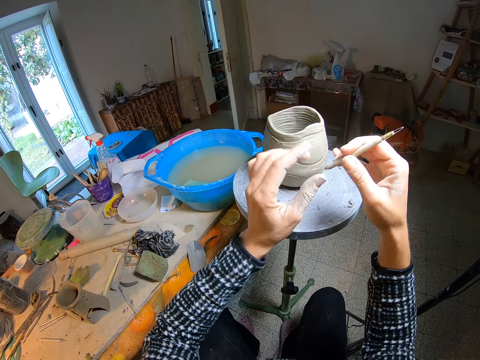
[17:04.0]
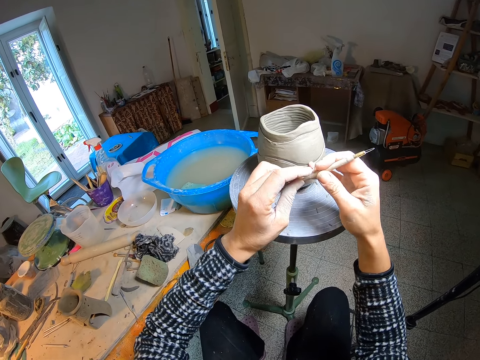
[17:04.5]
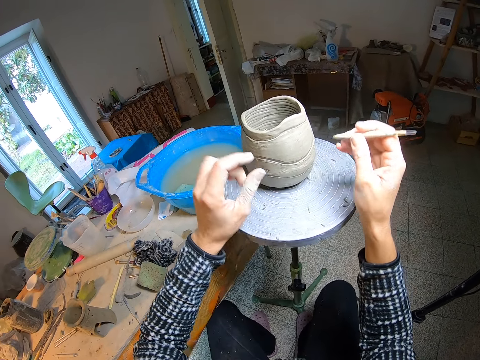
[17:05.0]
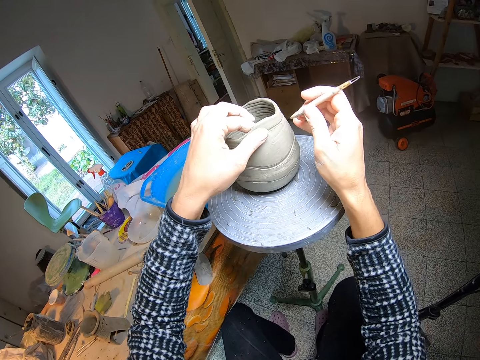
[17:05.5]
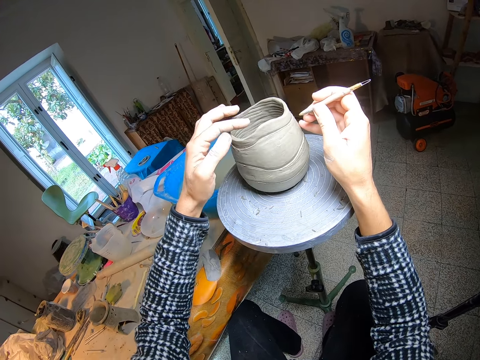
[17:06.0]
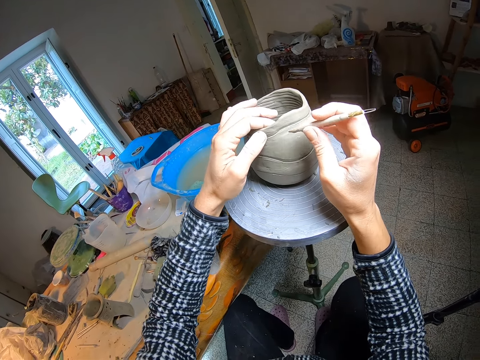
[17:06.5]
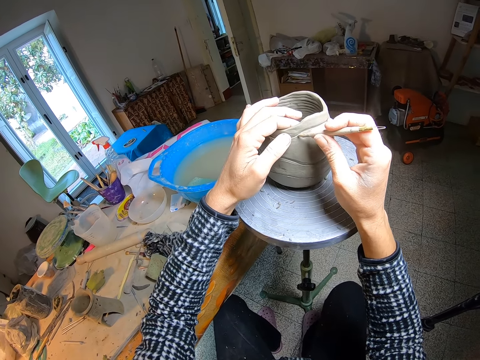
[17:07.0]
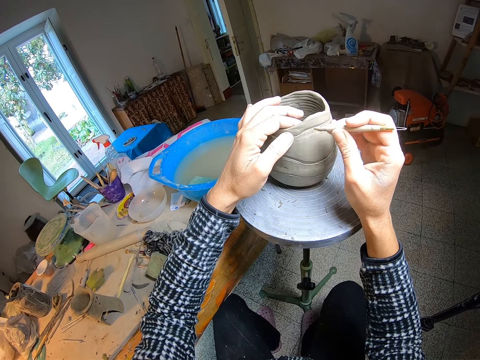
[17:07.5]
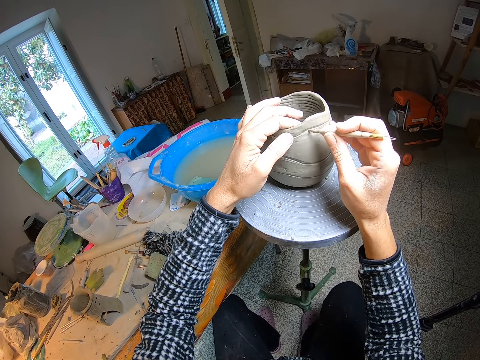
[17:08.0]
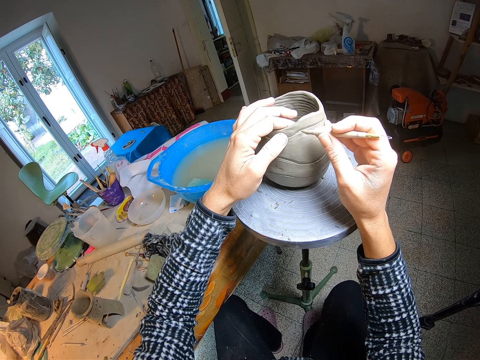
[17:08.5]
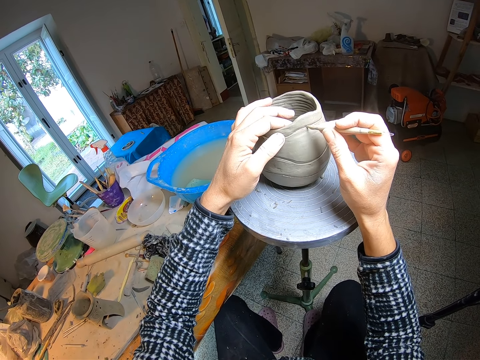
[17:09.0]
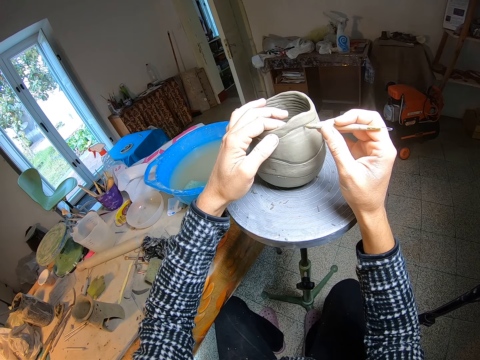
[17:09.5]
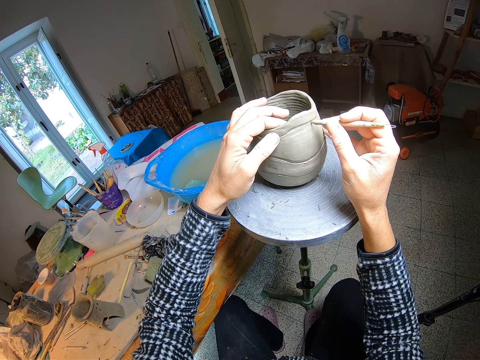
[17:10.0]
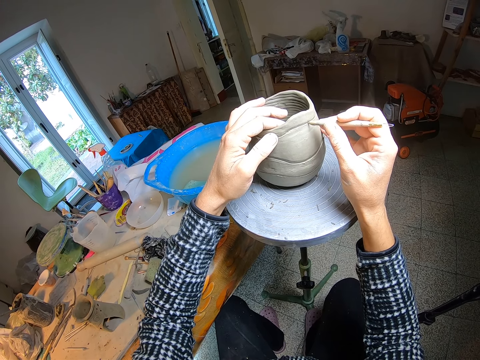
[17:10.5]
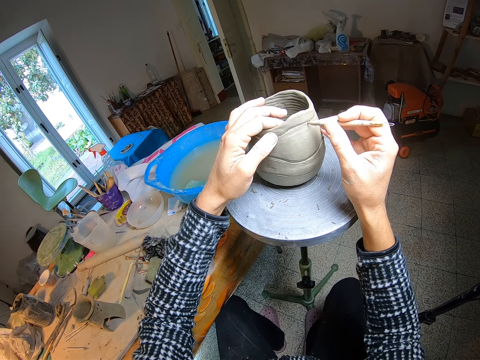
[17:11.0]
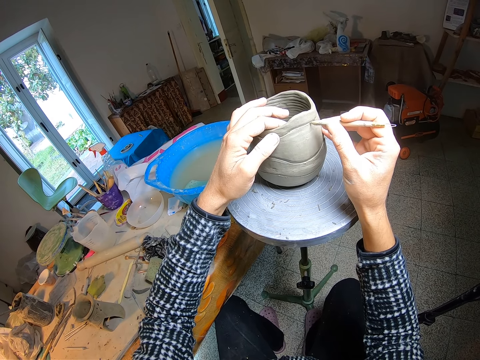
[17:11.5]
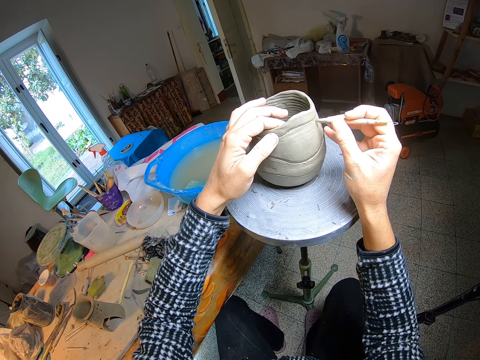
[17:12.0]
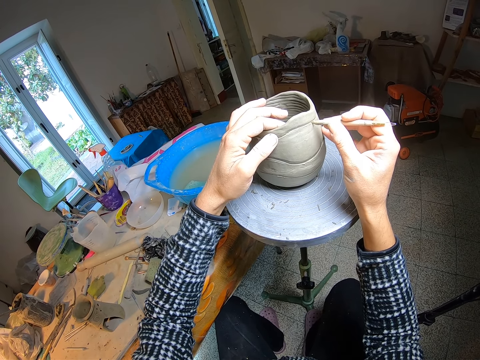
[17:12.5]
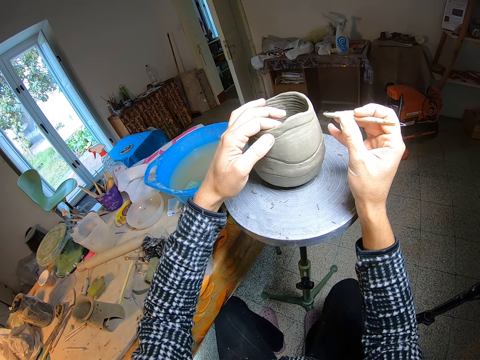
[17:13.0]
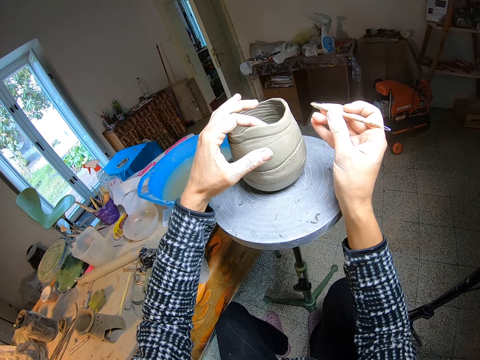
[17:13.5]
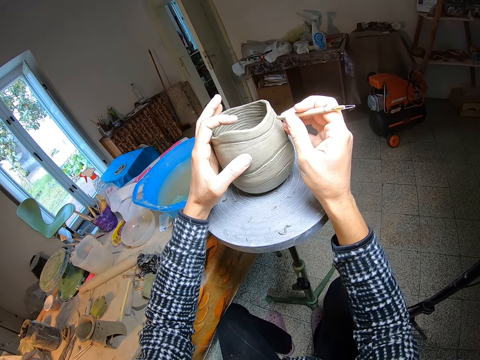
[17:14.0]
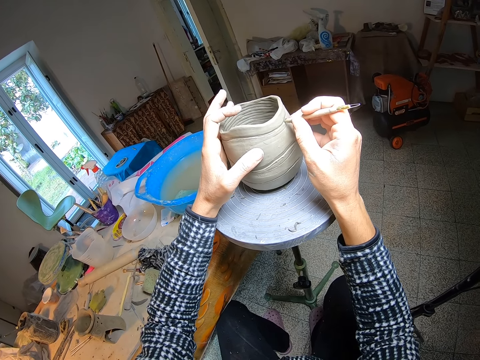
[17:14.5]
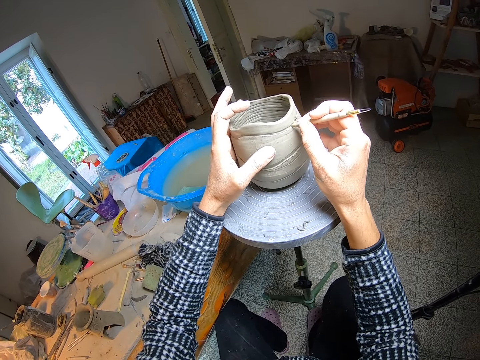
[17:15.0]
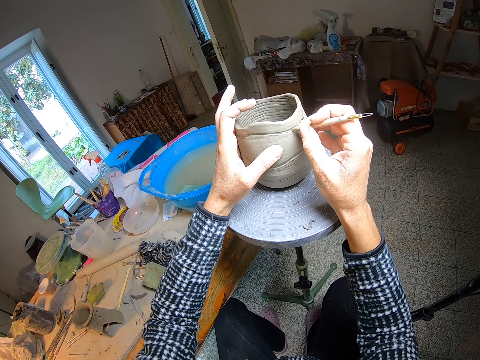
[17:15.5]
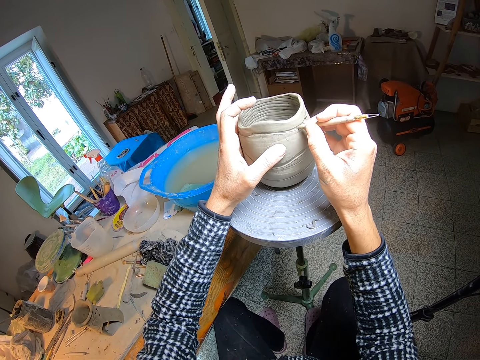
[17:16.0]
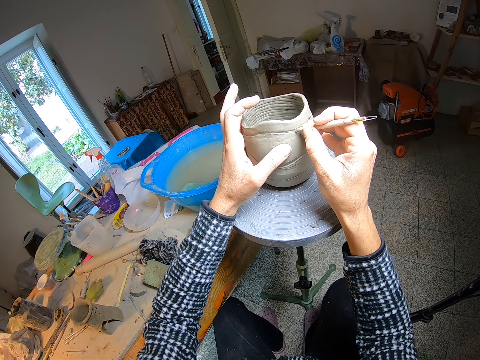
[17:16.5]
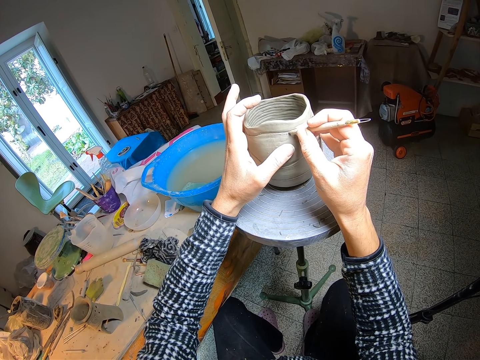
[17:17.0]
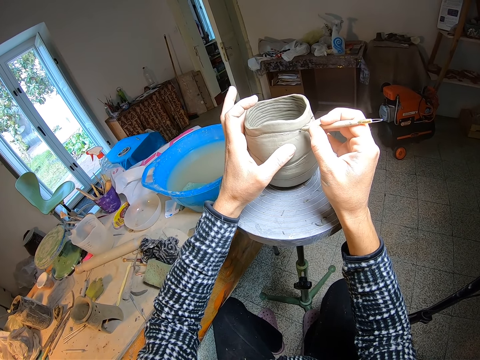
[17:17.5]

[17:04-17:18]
The camera wearer removes a small fragment of clay from the clay cutter or potter's needle with her left hand. She holds the pottery clay or craft on the potter's wheel with her left hand. She sketches the craft with the potter's needle. She molds the pottery clay on the potter's wheel with the clay cutter in her right hand. She tilts the craft with her hand. She sketches the craft with the potter's needle.

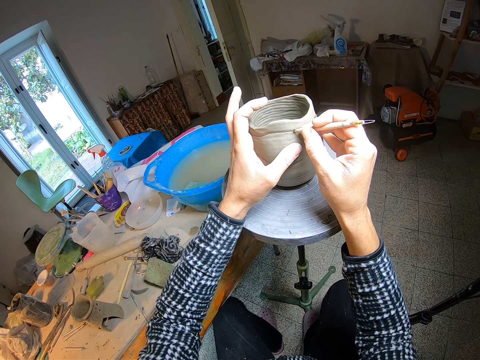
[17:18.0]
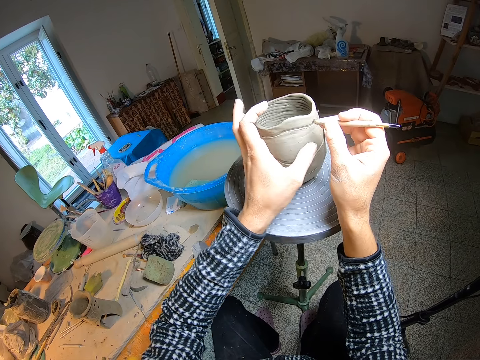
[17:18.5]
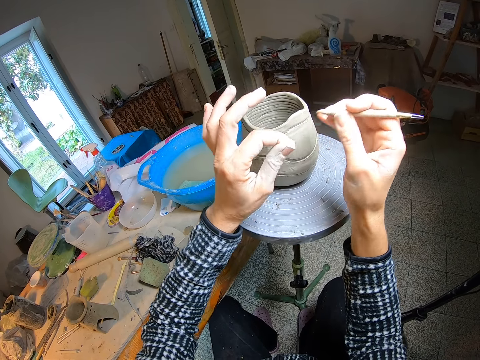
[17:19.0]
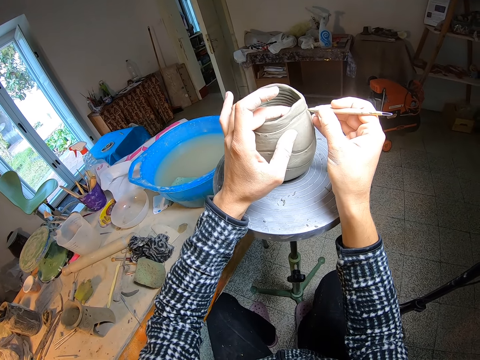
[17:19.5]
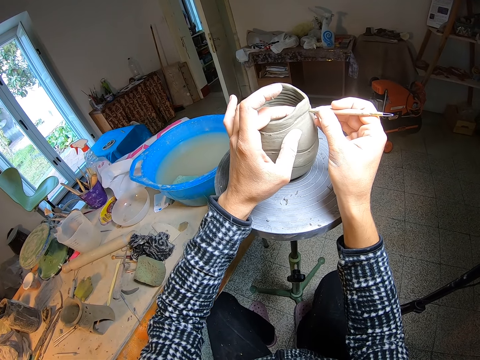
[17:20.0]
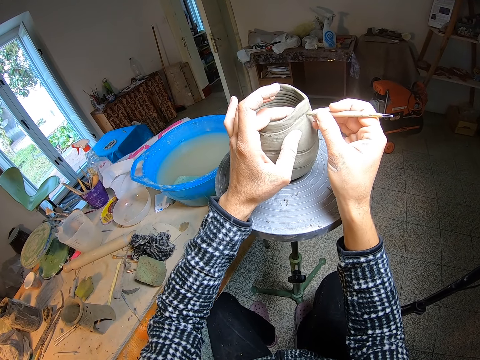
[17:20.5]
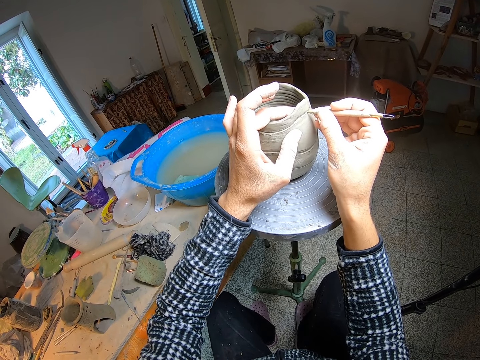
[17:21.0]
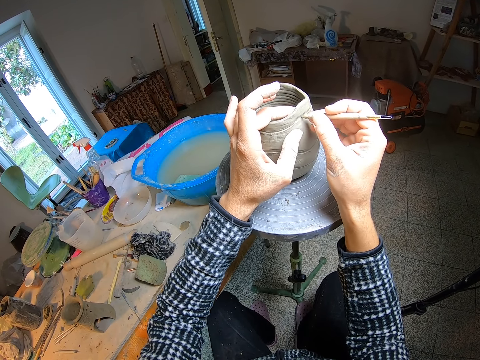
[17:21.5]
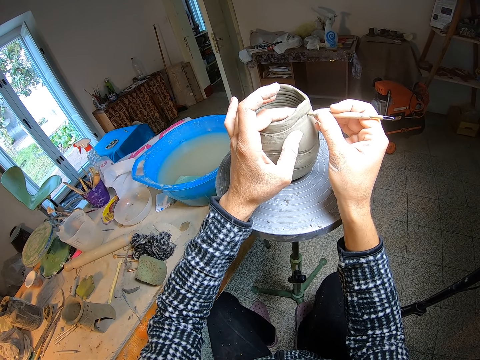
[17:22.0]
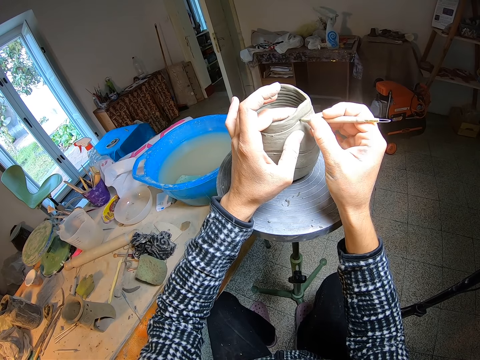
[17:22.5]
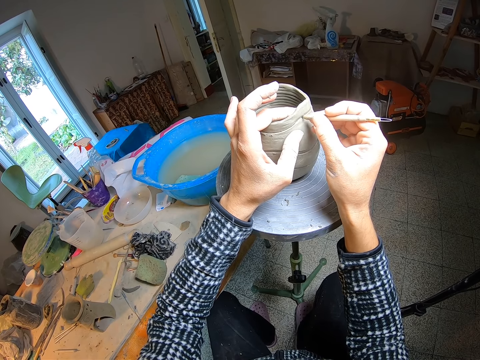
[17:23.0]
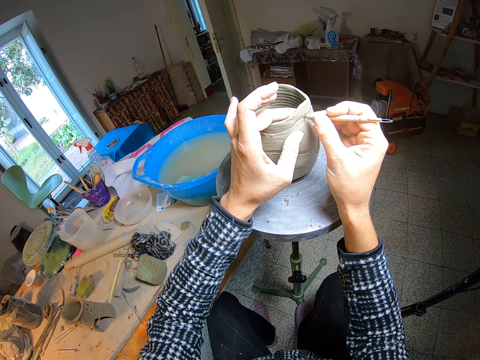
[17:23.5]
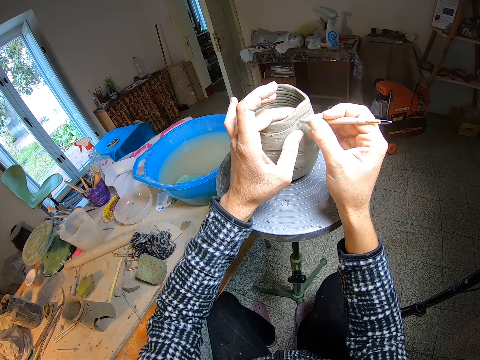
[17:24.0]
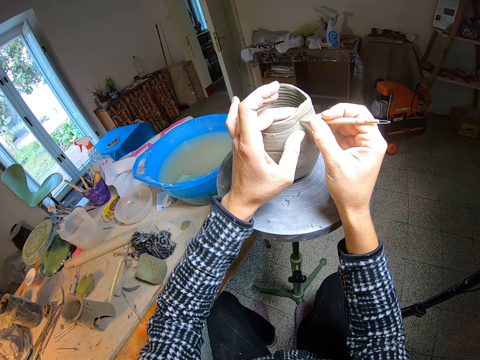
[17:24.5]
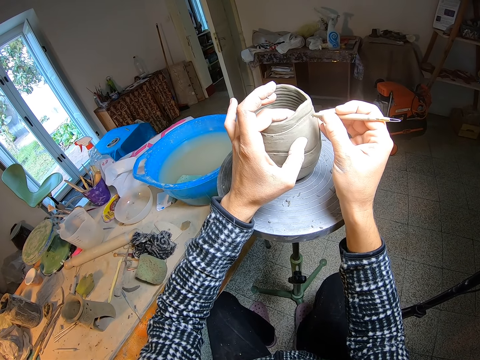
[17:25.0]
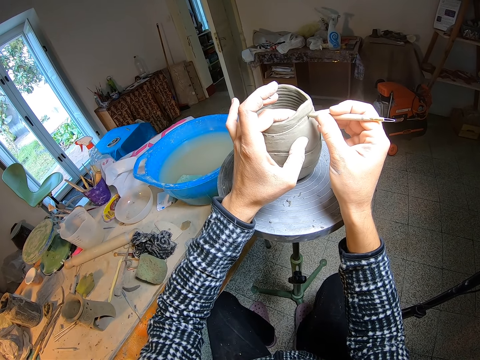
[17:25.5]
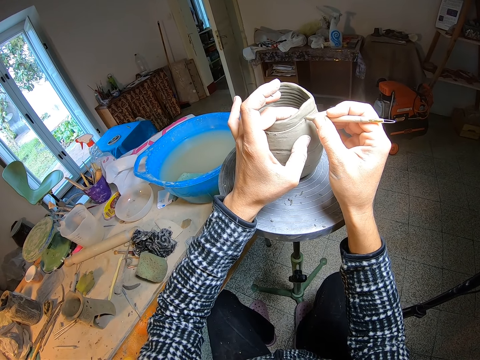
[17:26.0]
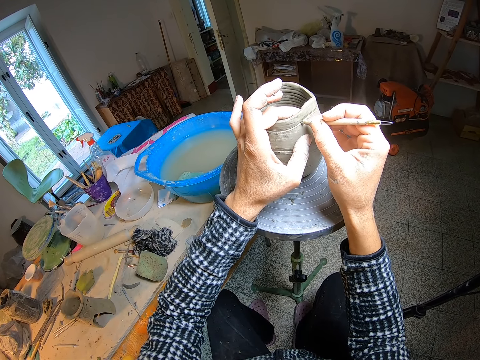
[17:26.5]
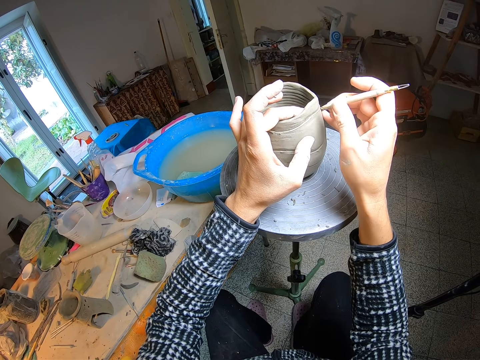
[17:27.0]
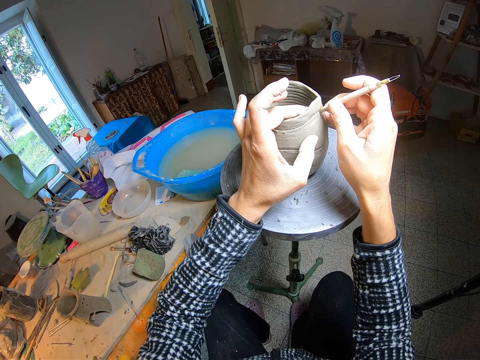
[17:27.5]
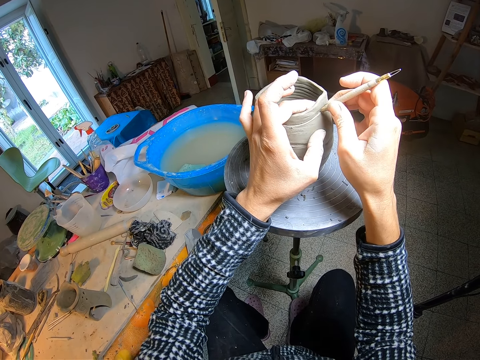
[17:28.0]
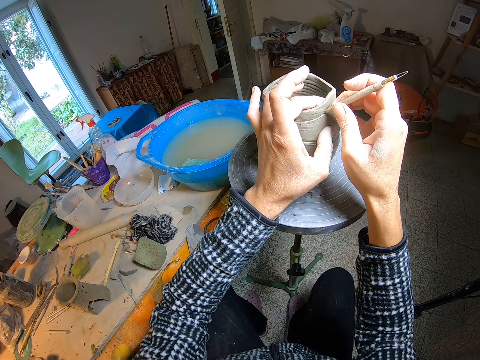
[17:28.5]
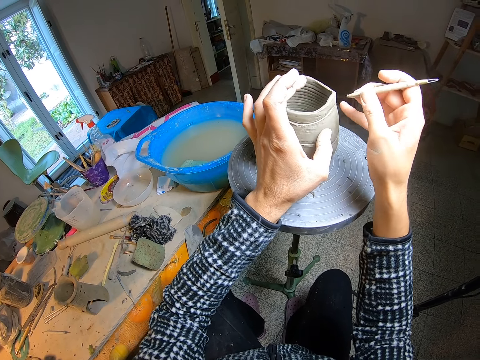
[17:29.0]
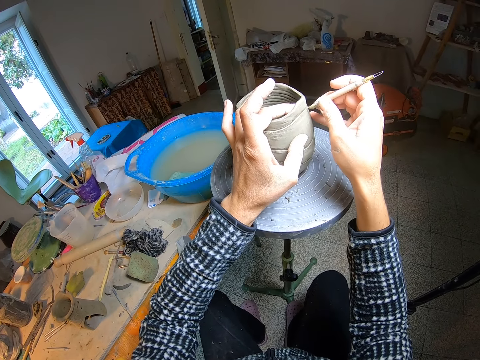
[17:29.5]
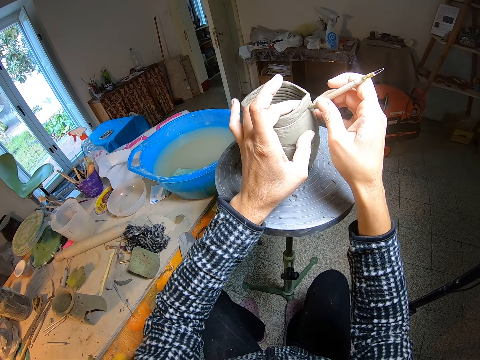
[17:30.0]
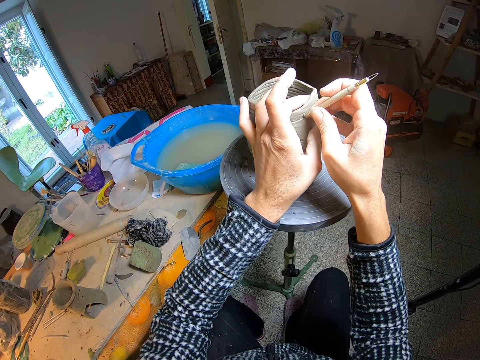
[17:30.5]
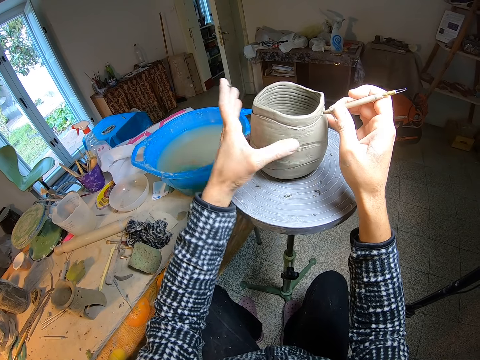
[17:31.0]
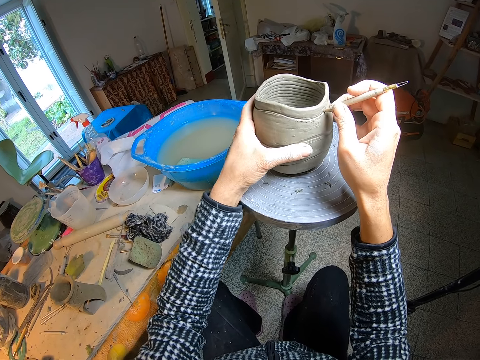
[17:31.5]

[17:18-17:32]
The camera wearer removes a small fragment of clay from the clay cutter with her left hand. She holds the pottery clay on the potter's wheel with her left hand. She molds the pottery clay on the potter's wheel with the clay cutter in her right hand.
